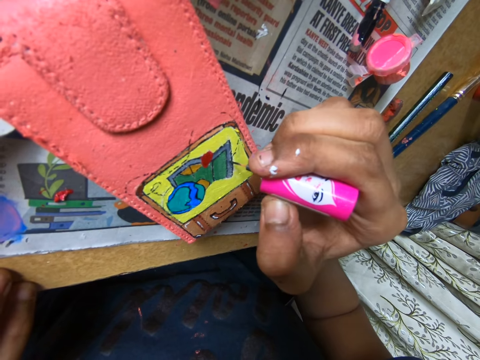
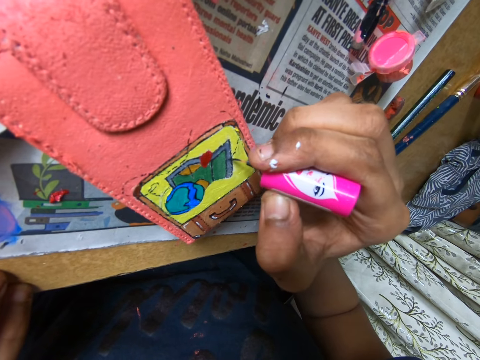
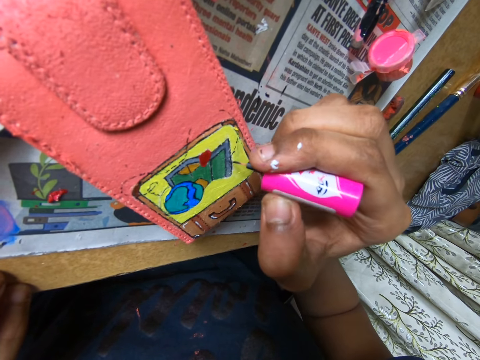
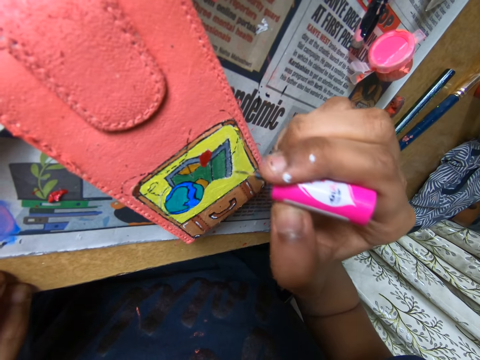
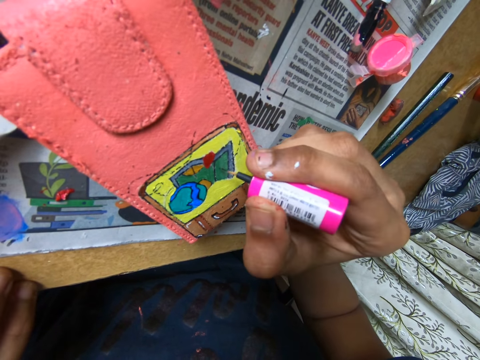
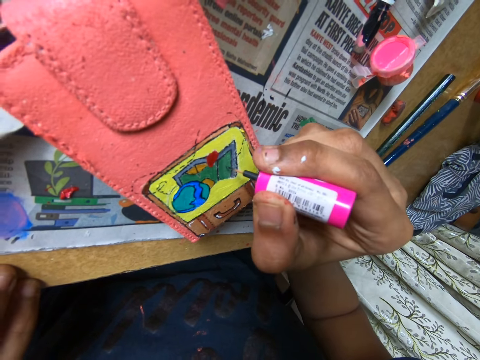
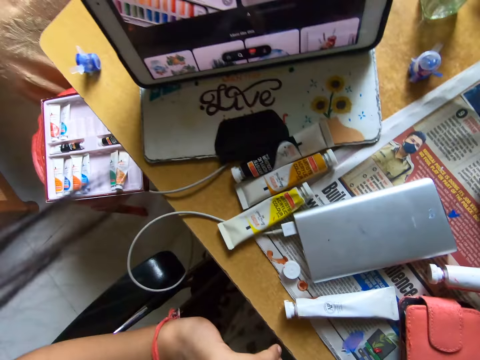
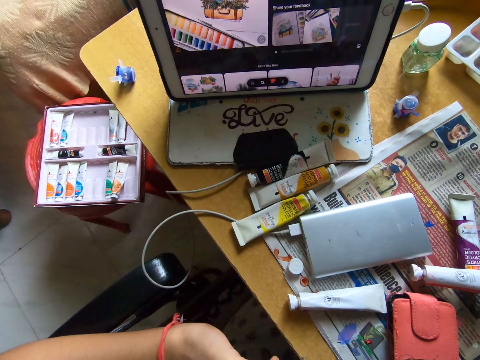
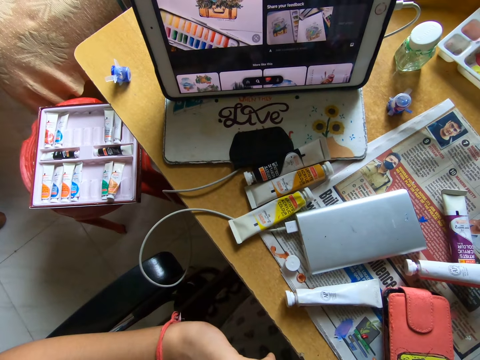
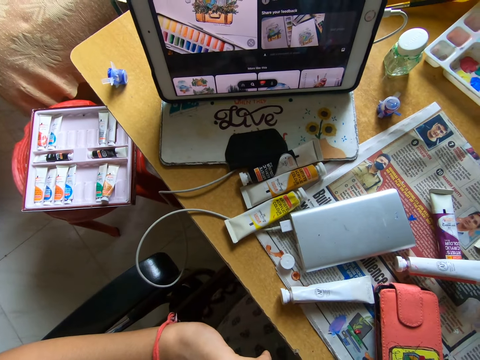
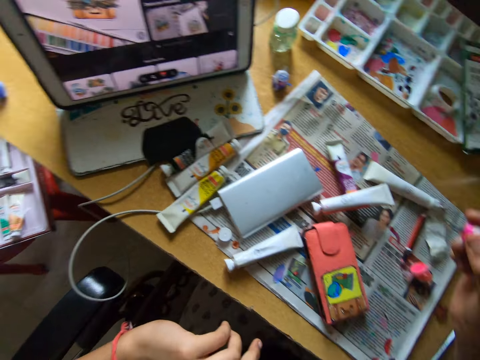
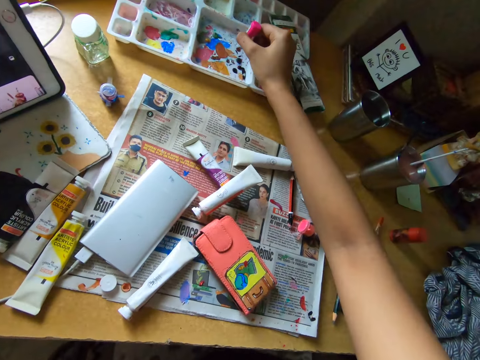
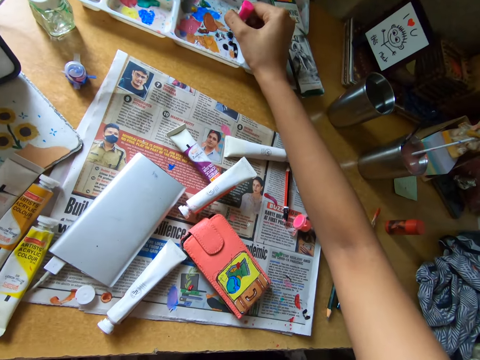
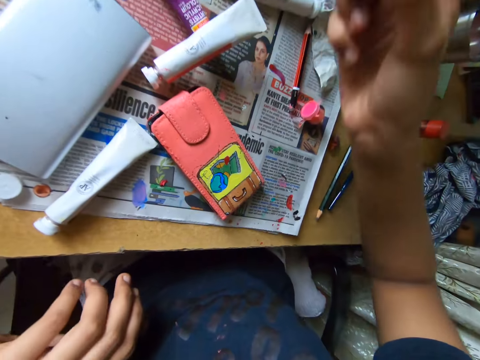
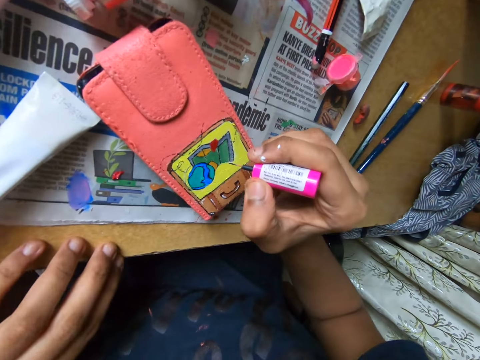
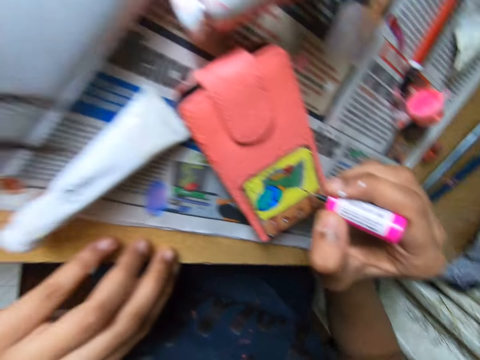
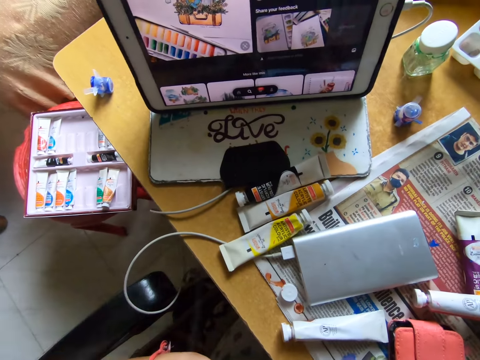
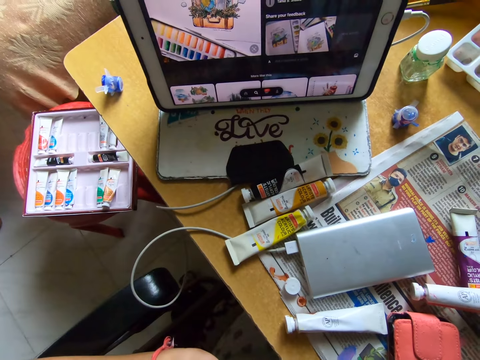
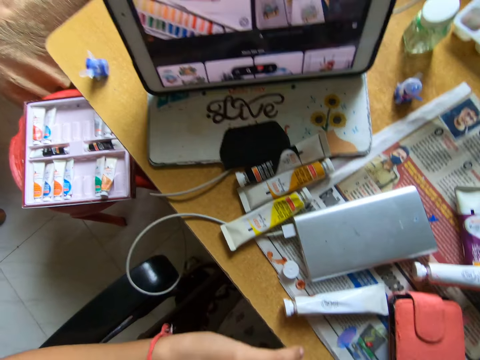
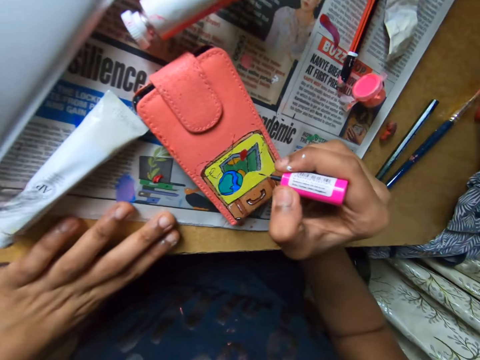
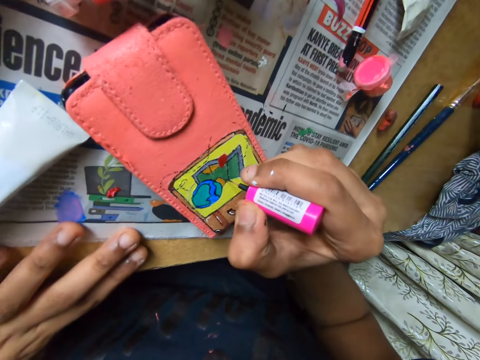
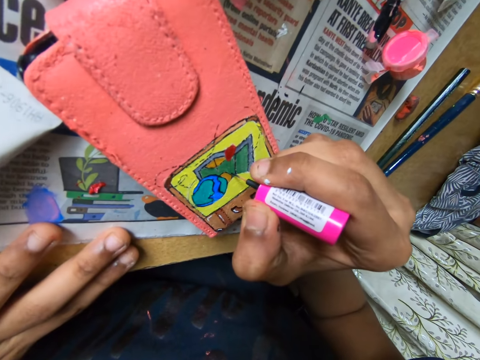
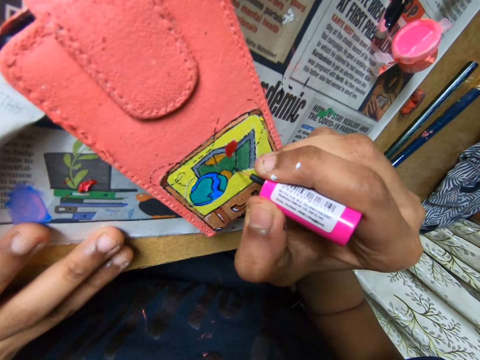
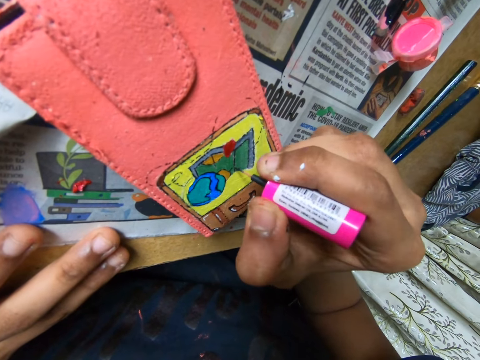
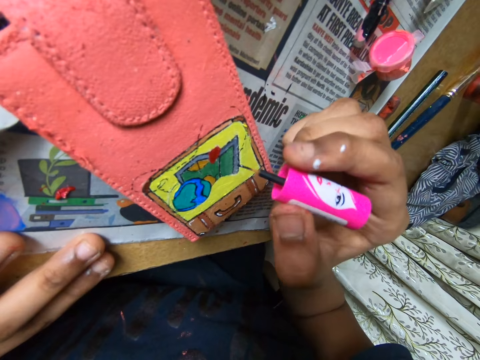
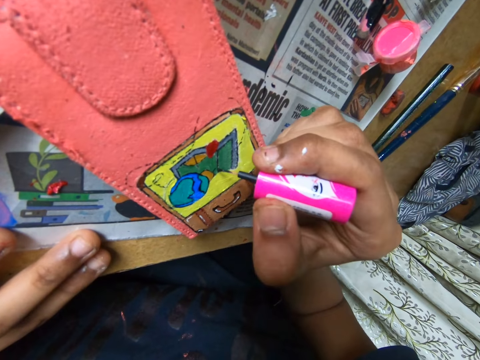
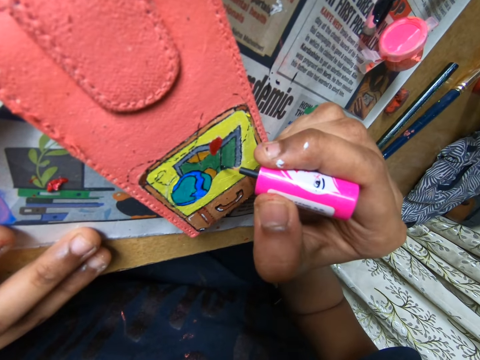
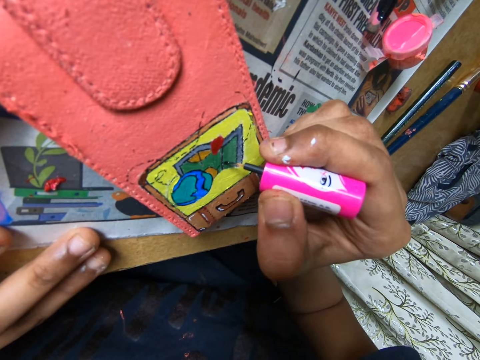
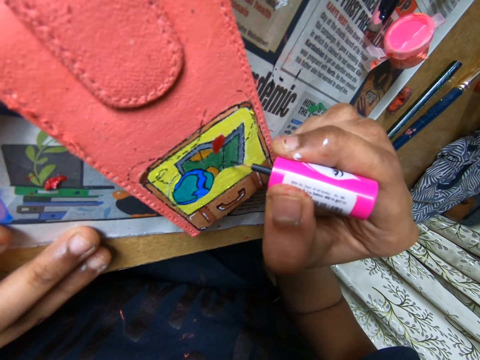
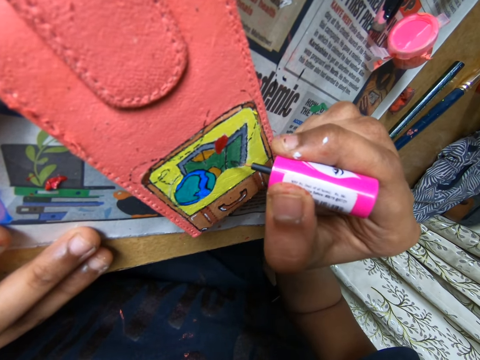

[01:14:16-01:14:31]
The camera wearer watches on a tablet. She rubs a paint marker on a paint tray. She gets paint from the paint palette on the table with the paintbrush in her right hand. She places her left hand on the table. She paints the phone pouch with the paintbrush in her right hand. She watches on the tablet. She places her left hand on the table. She paints the phone pouch with the paintbrush in her right hand.

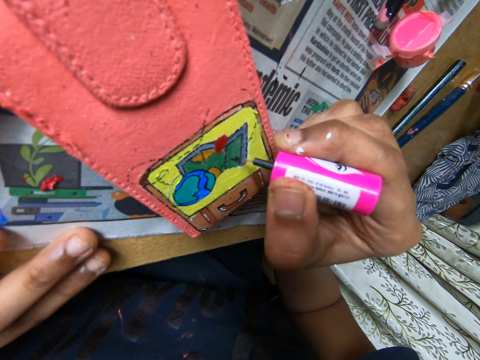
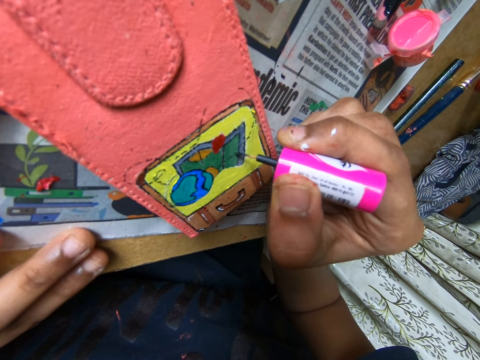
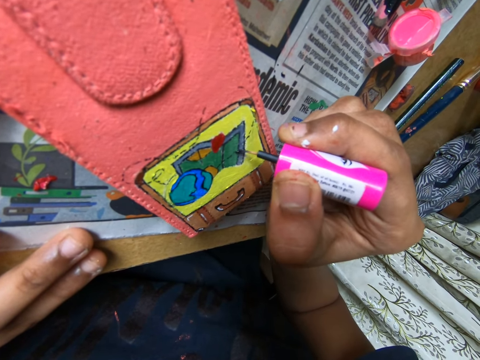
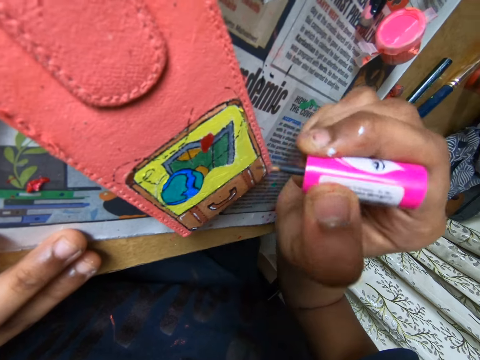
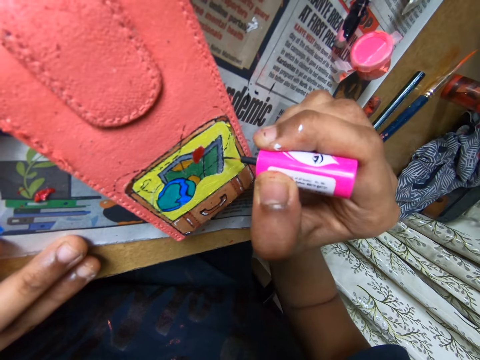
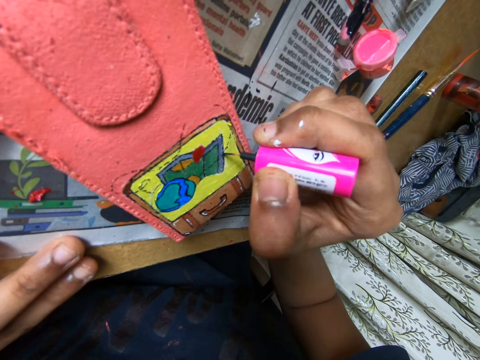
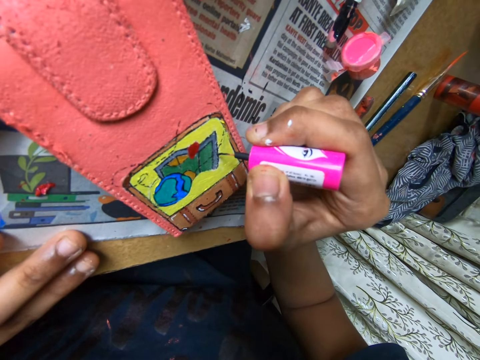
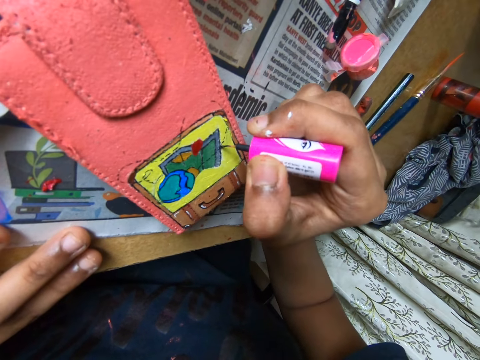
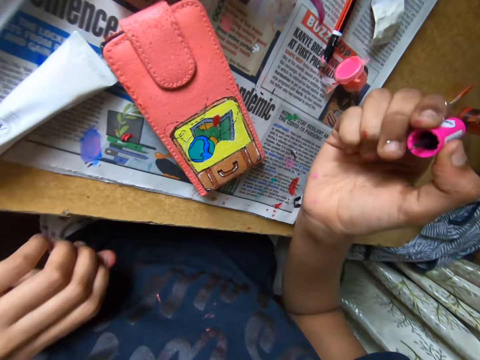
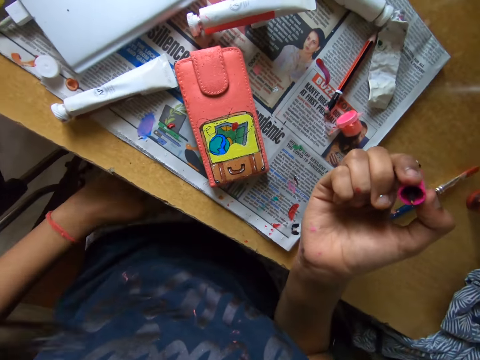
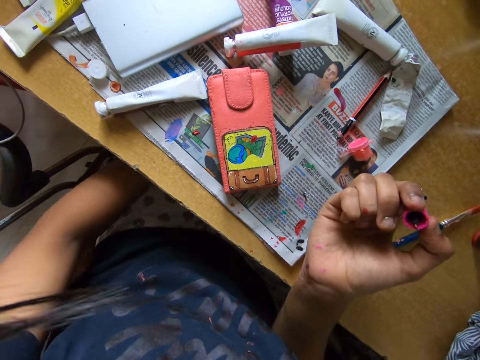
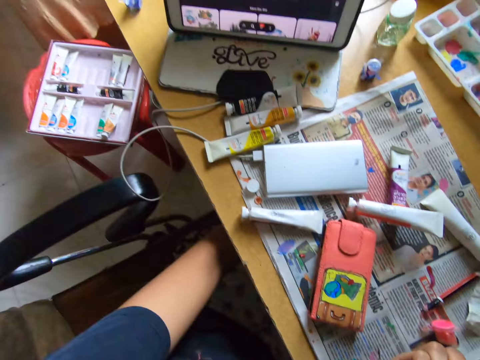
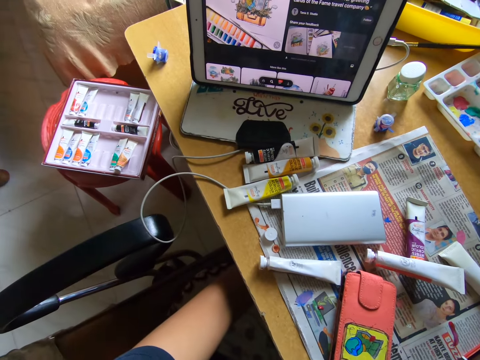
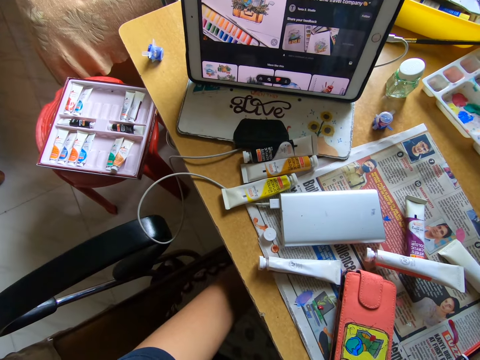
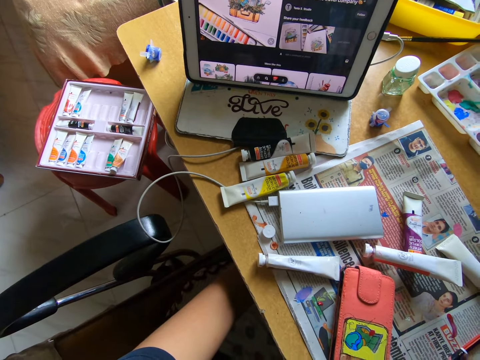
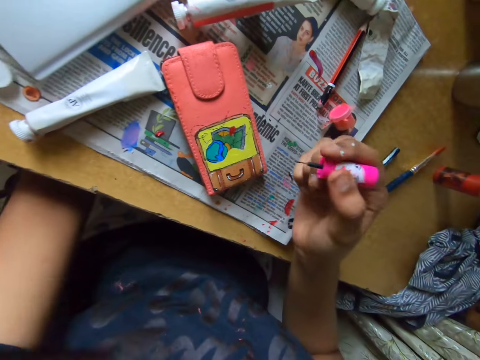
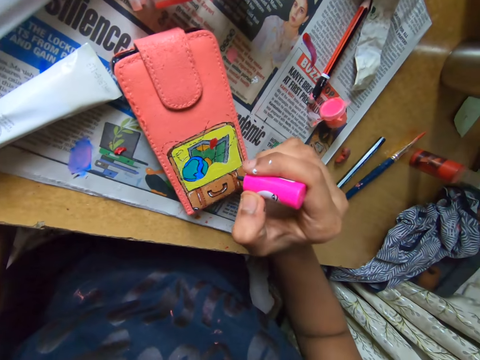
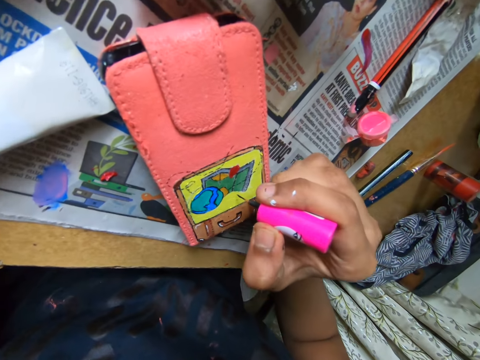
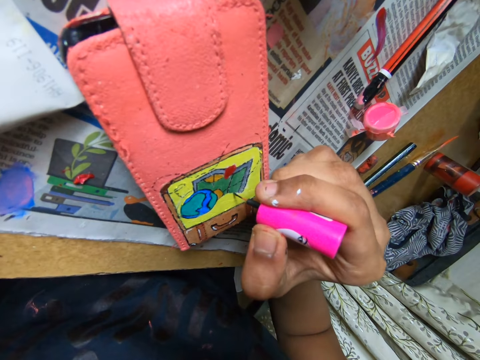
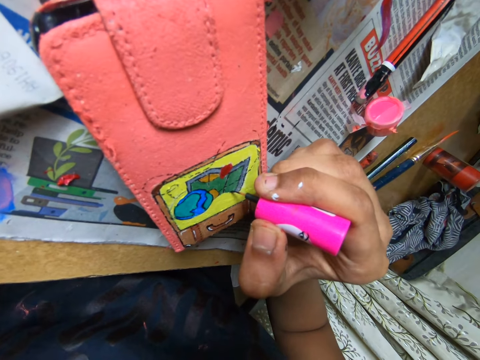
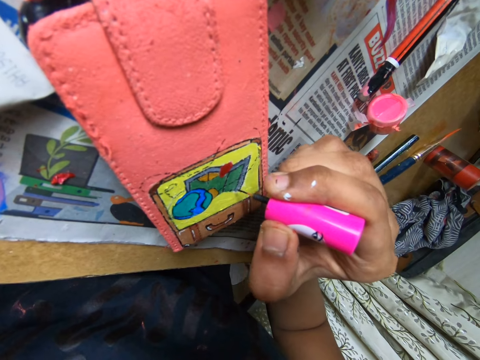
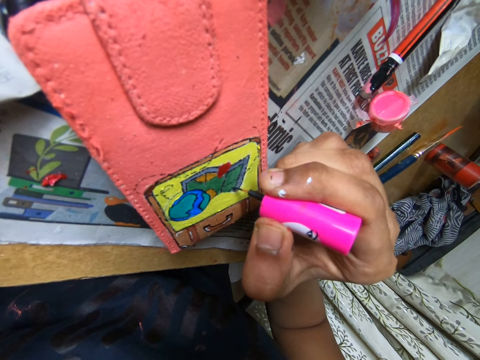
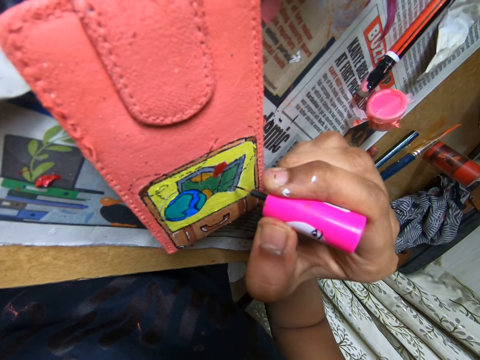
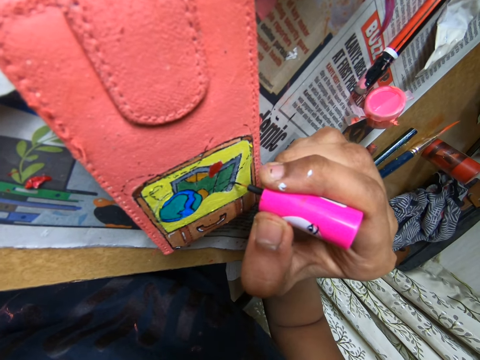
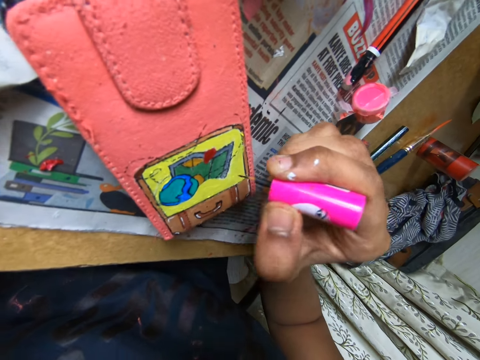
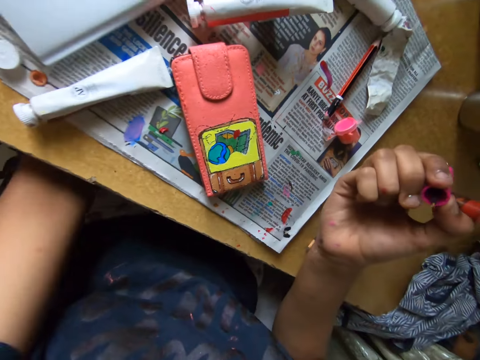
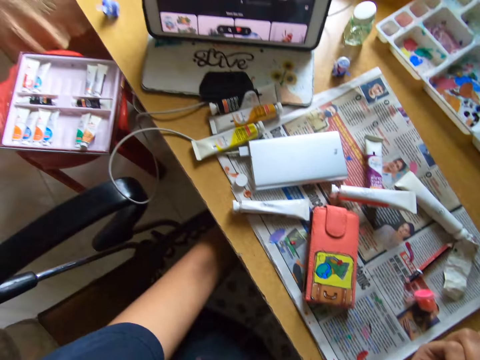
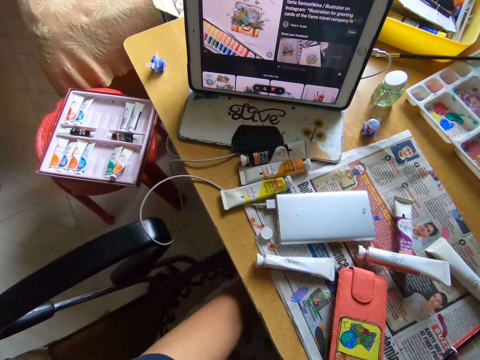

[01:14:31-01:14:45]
The camera wearer watches on a tablet. She places her left hand on her left lap under the table. She paints the phone pouch with the paintbrush in her right hand. She watches on the tablet.
